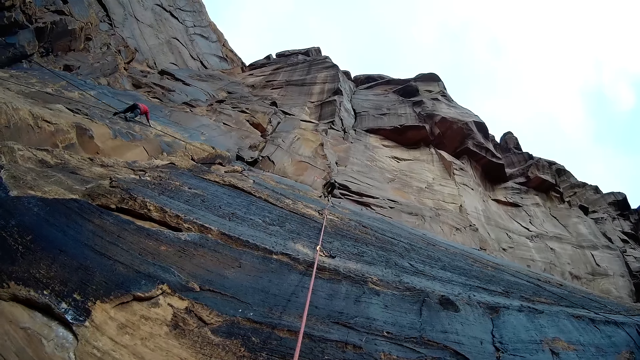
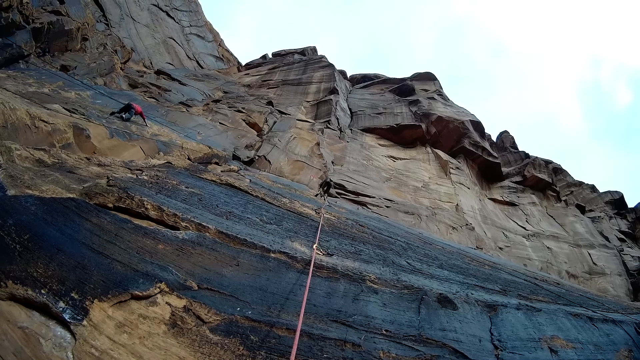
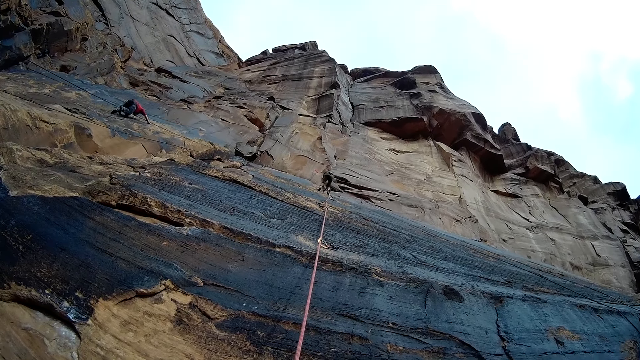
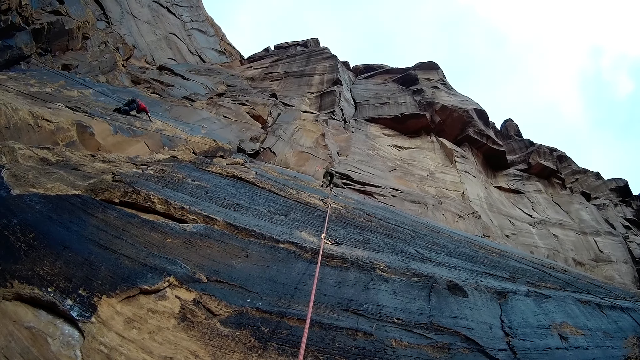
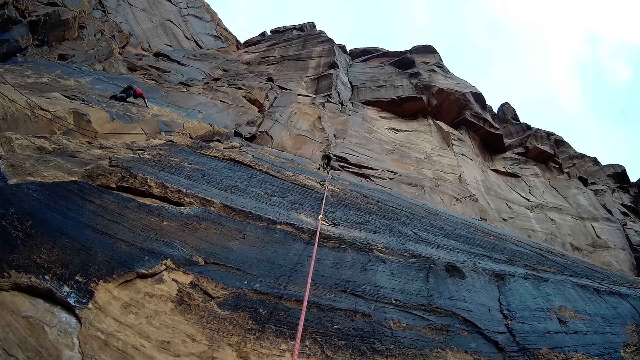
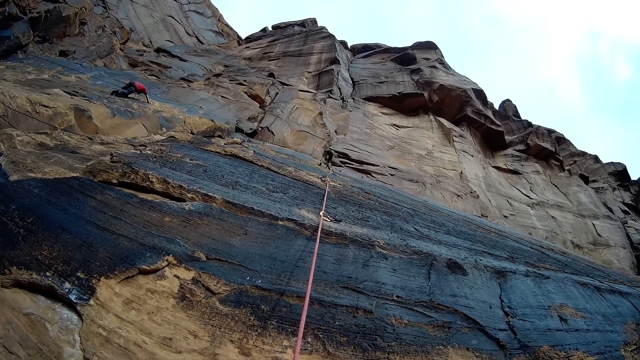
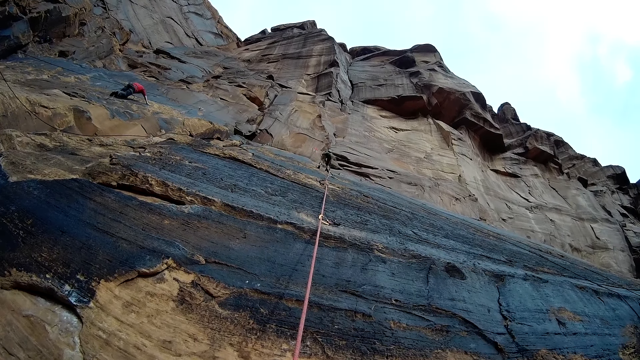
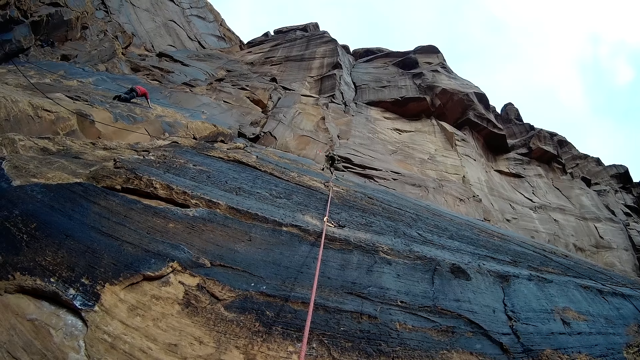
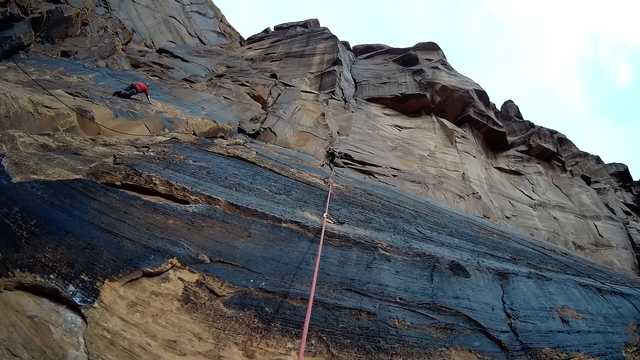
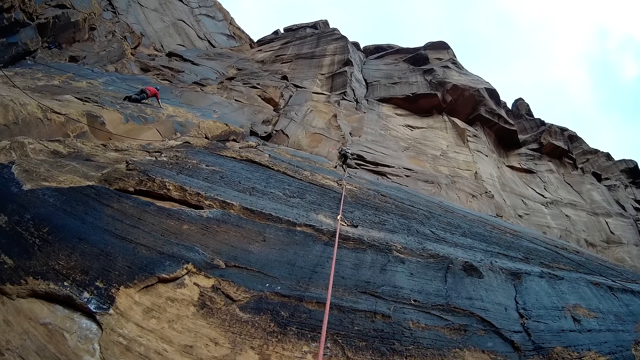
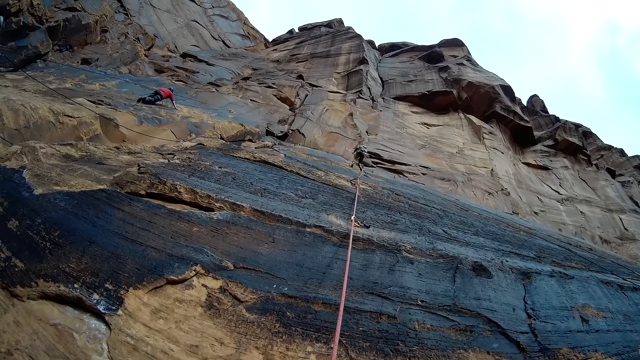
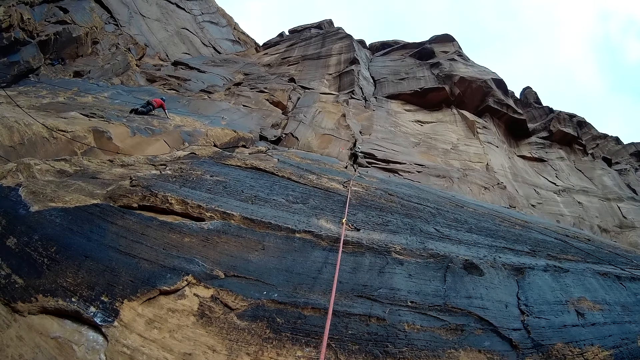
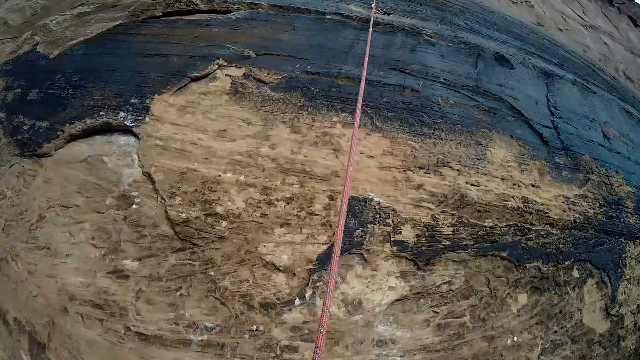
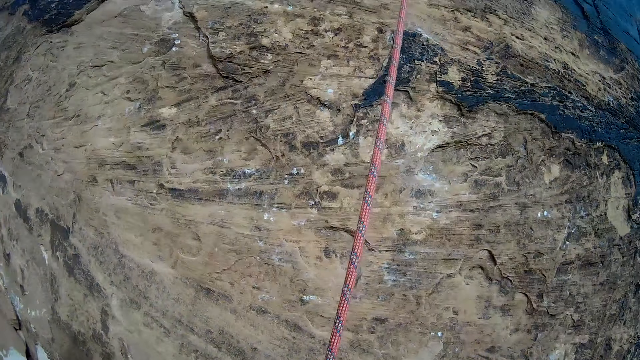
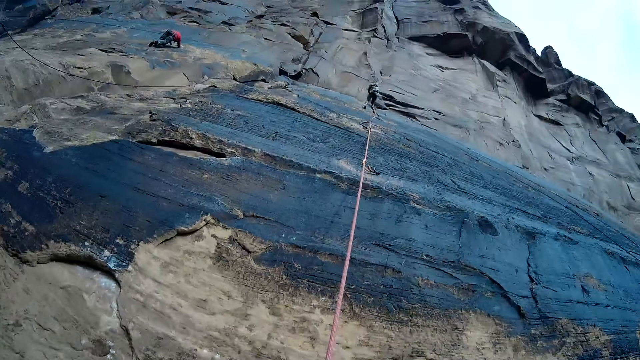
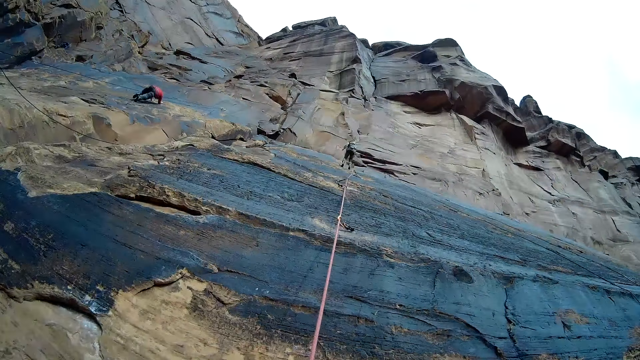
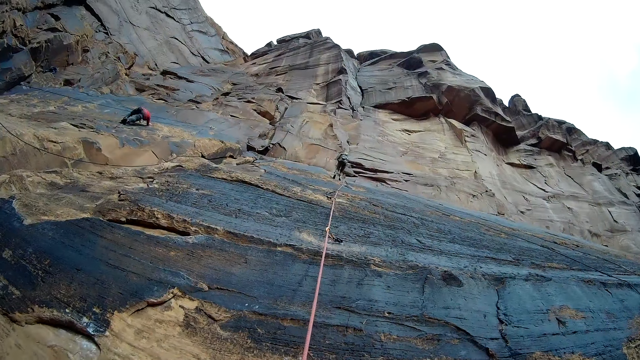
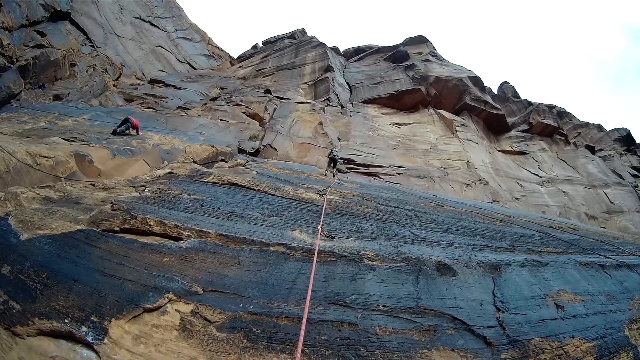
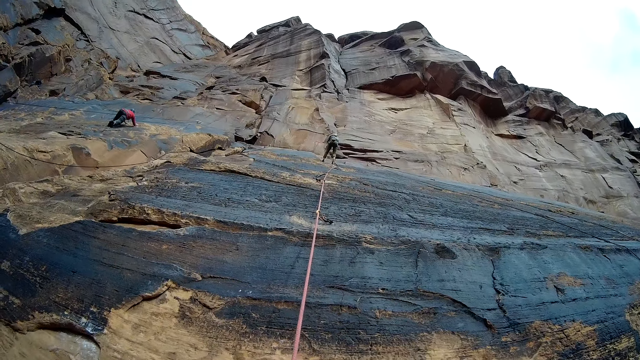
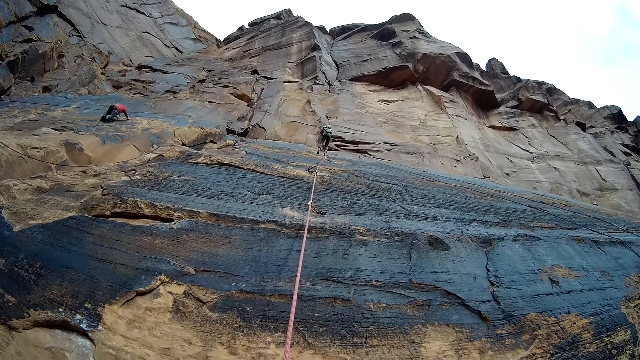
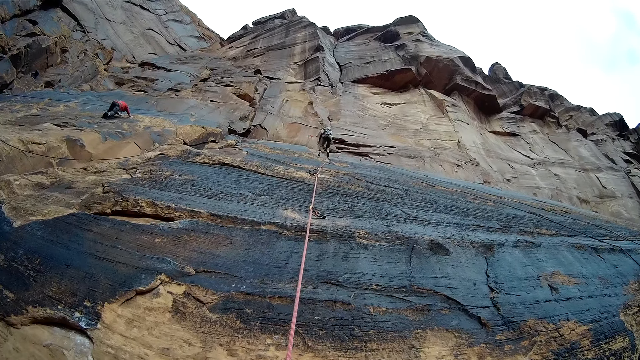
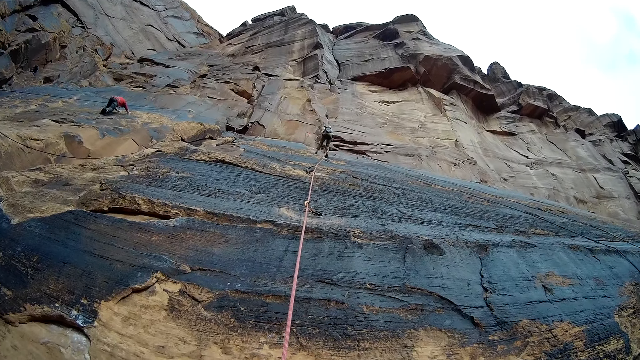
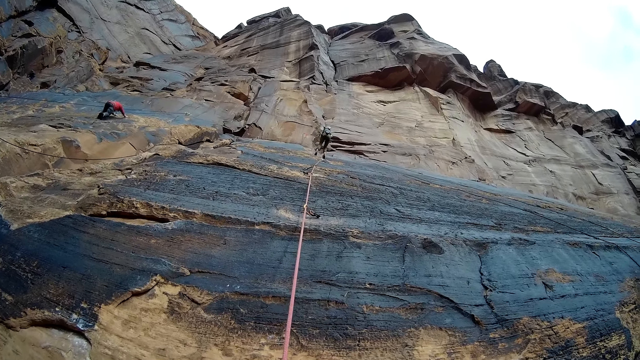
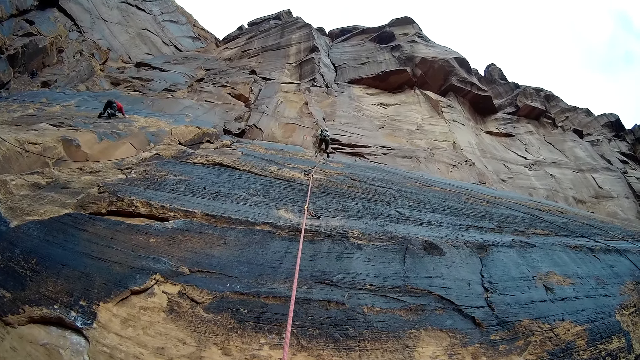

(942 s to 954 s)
The man climbs up the mountain with the rope in his hands. The camera wearer looks around. A man steps backwards.

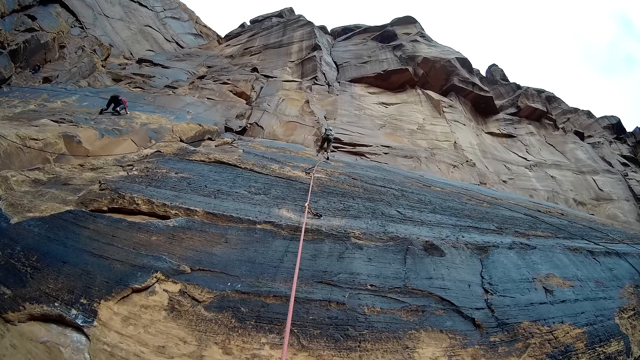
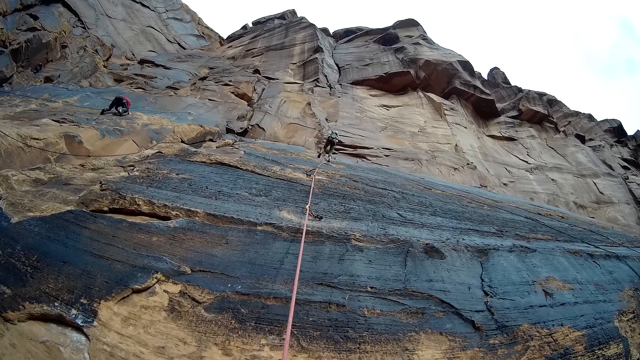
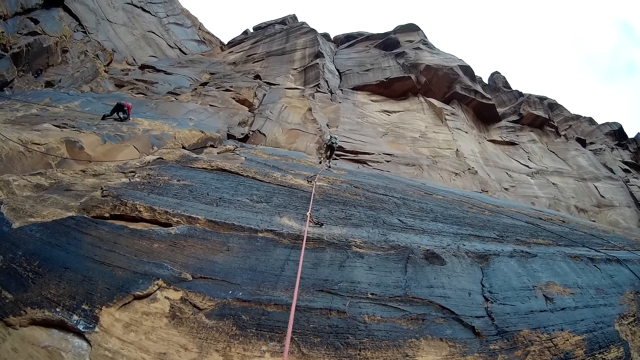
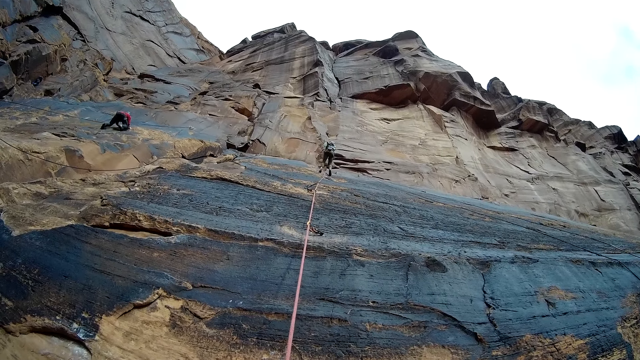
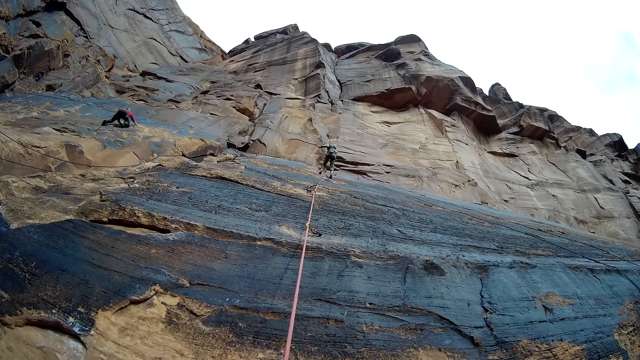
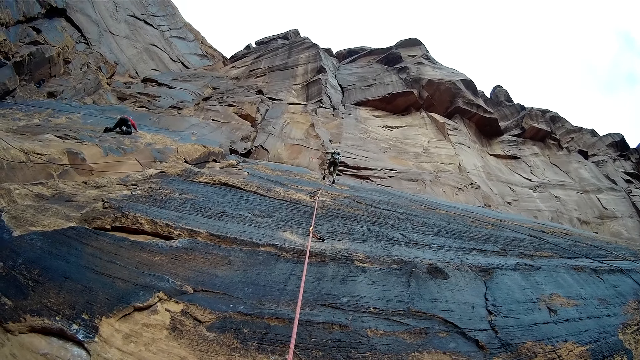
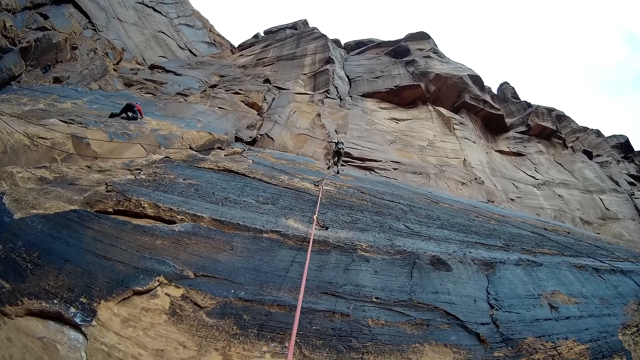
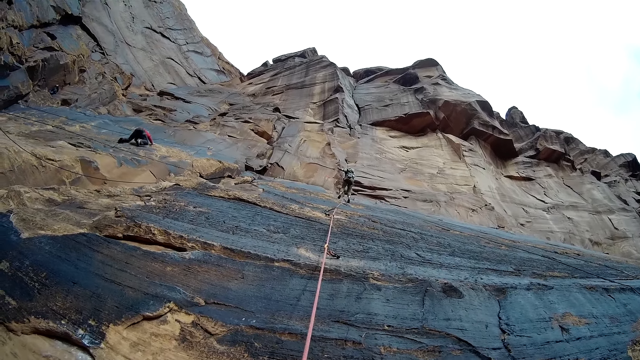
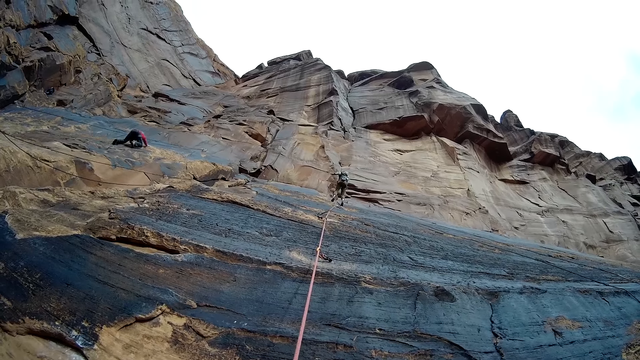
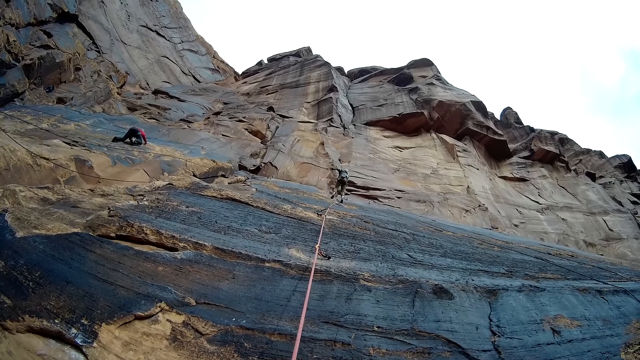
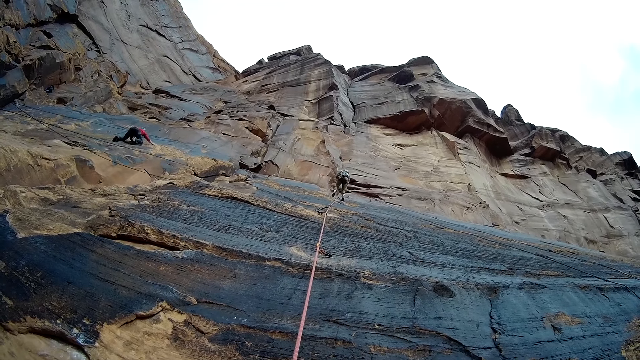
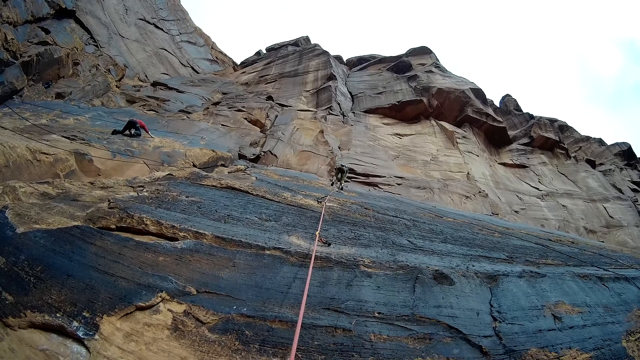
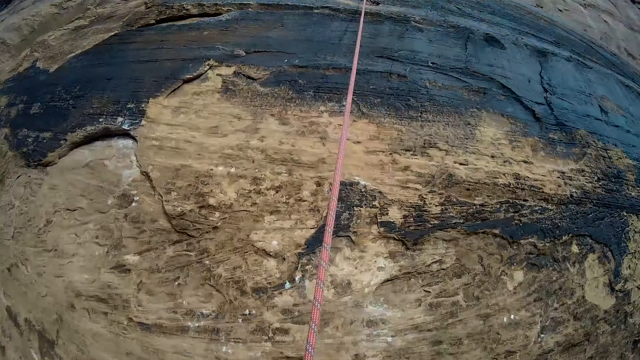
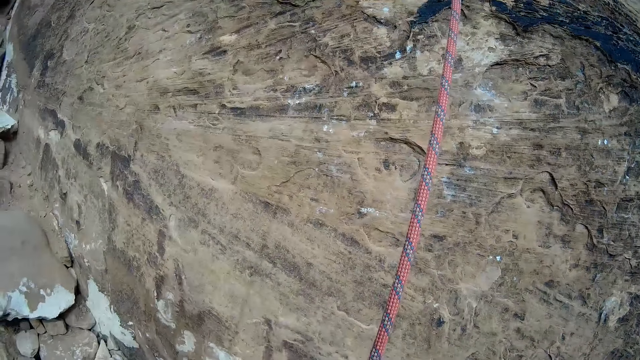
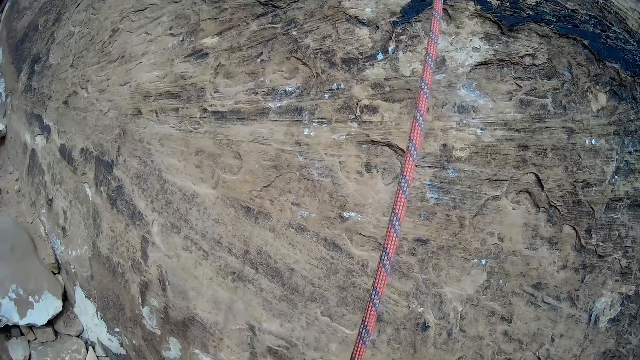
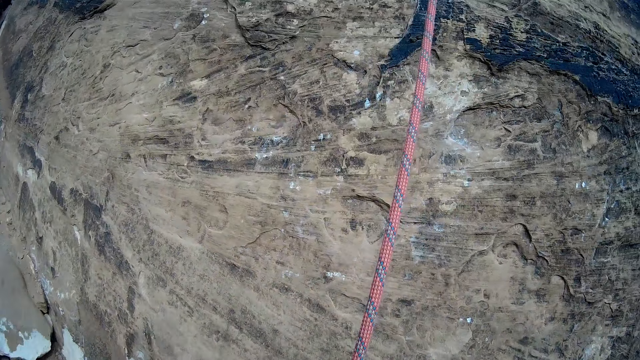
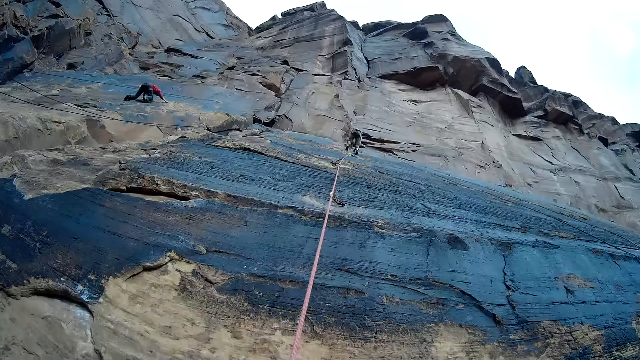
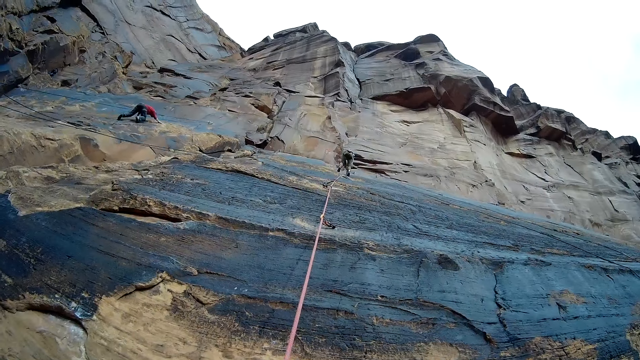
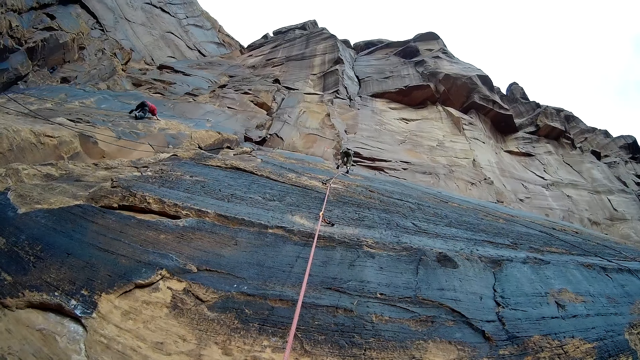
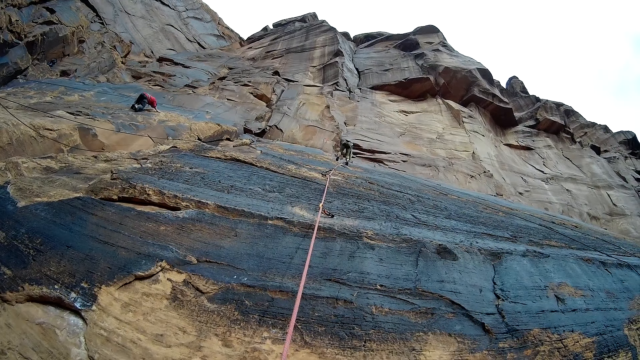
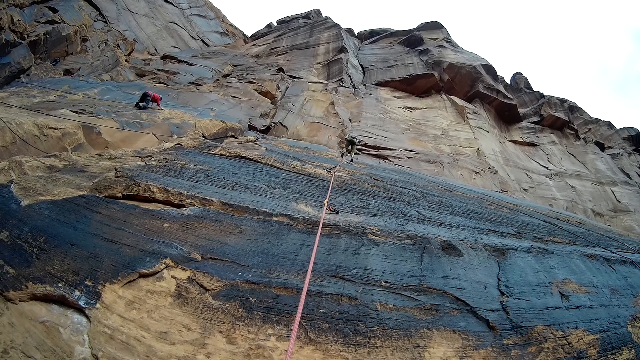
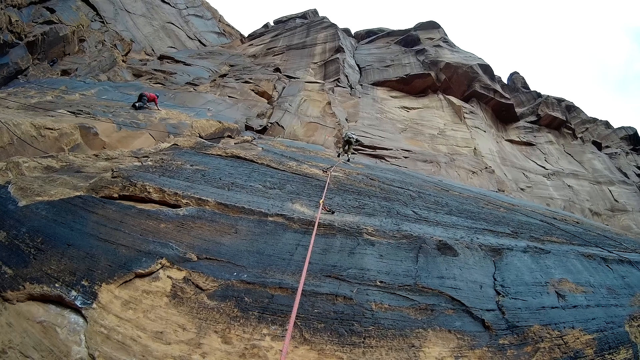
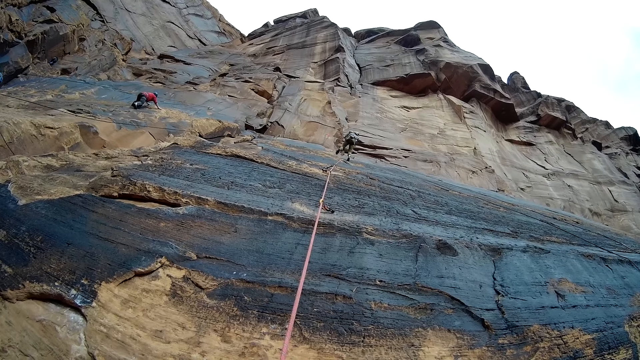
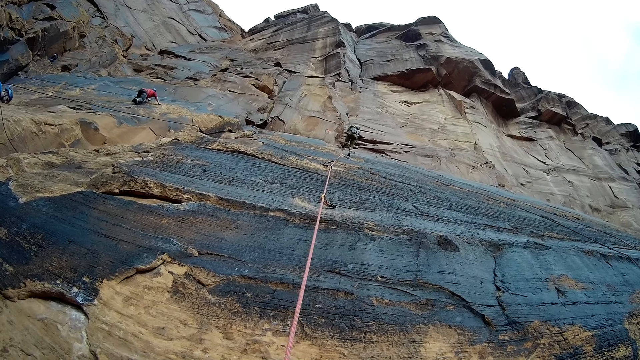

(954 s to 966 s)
The camera wearer looks at the man at the top of the mountain. They look at the rope. A man pulls the rope. The camera wearer looks at the man at the top of the mountain.
